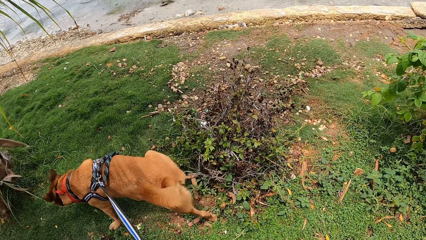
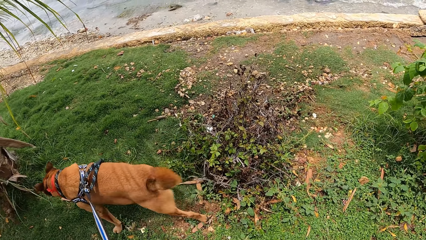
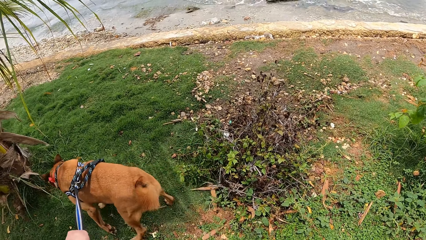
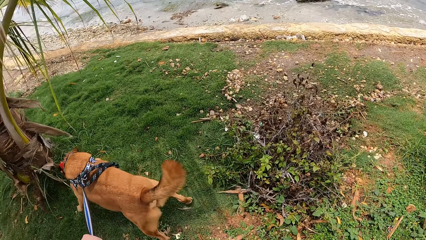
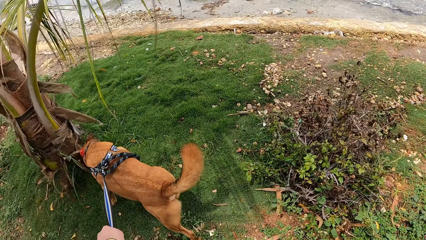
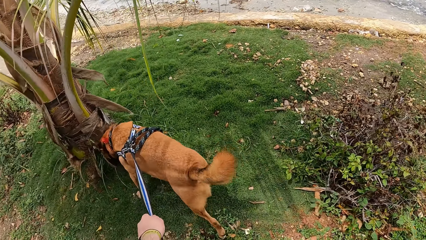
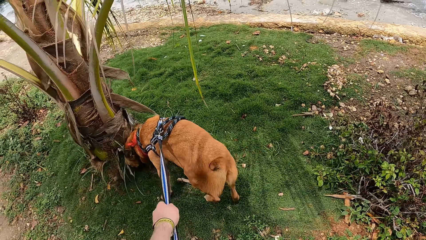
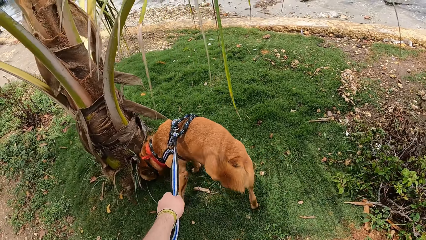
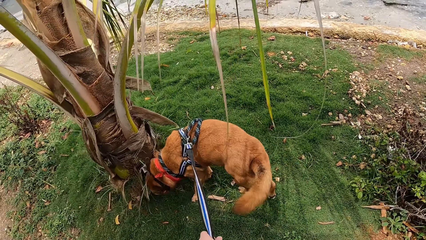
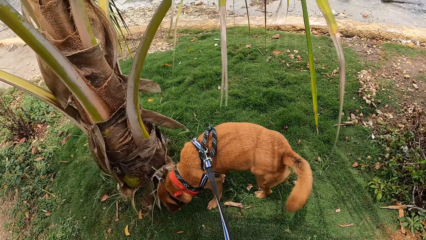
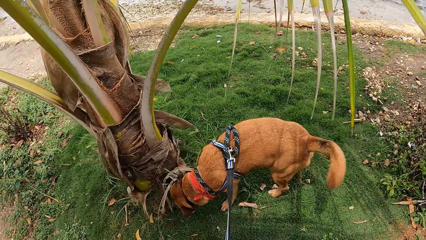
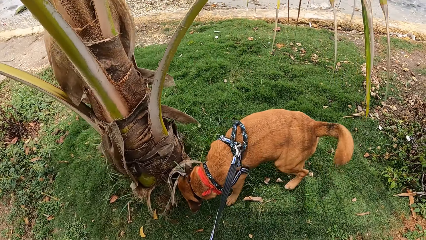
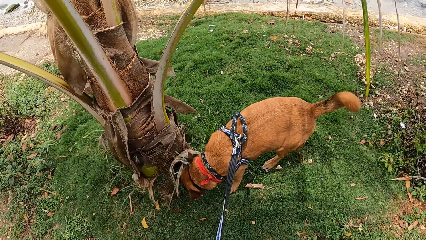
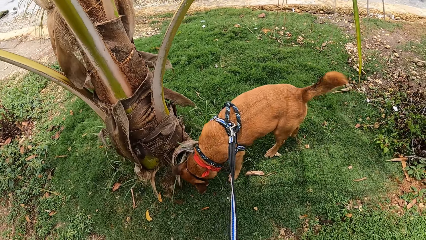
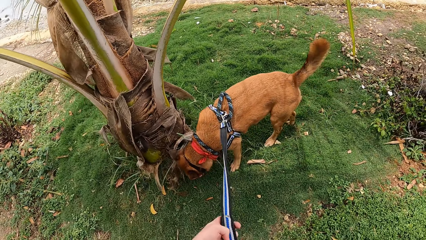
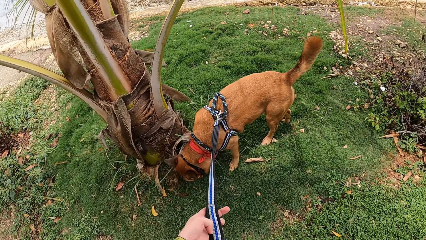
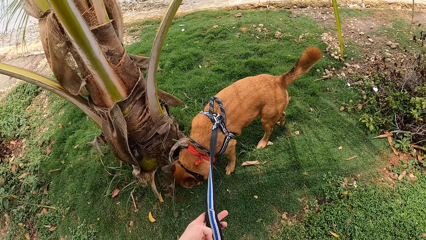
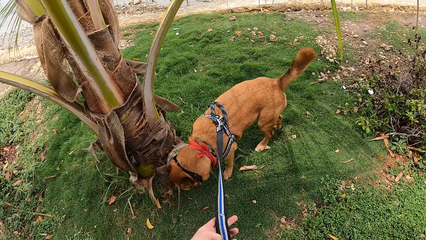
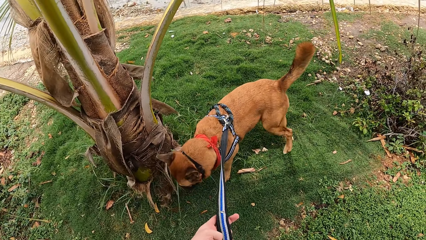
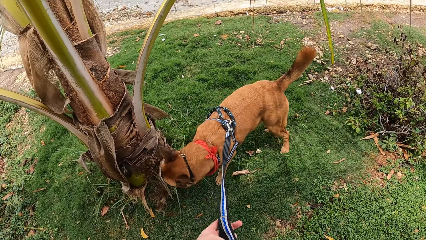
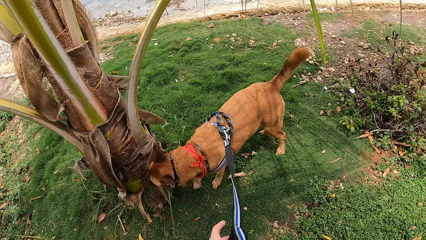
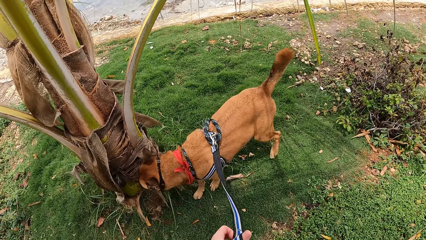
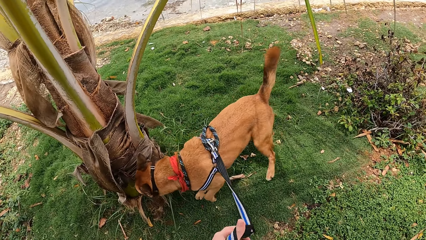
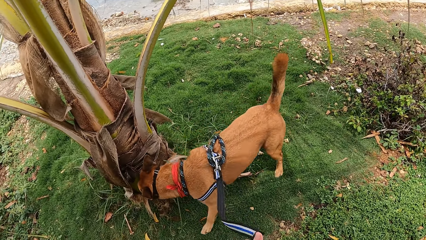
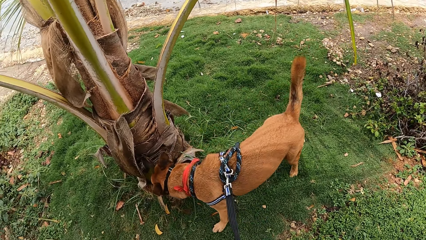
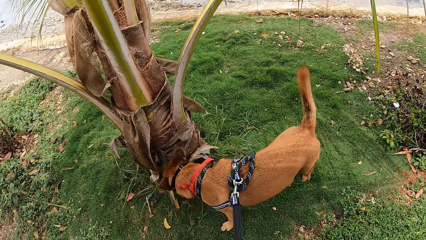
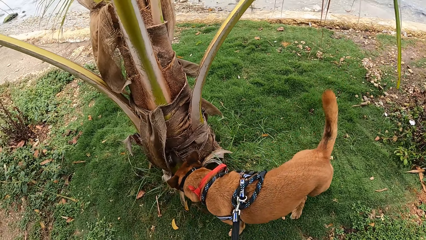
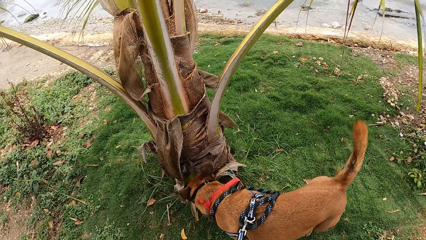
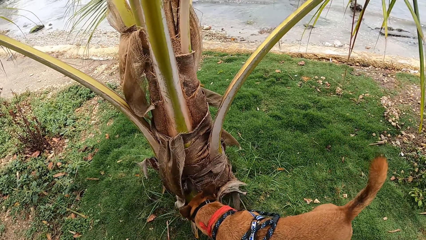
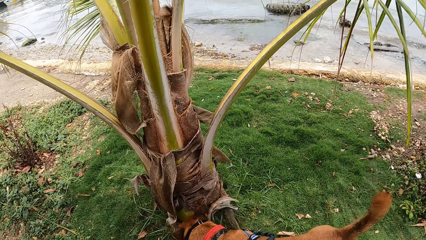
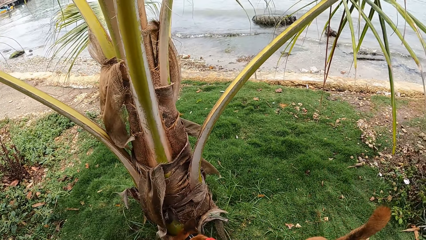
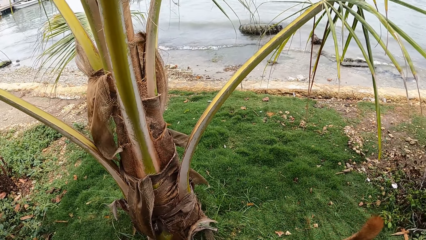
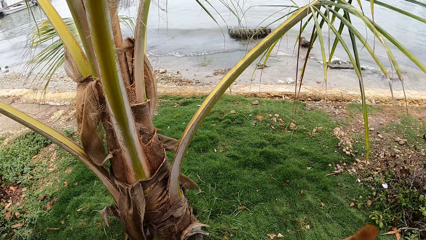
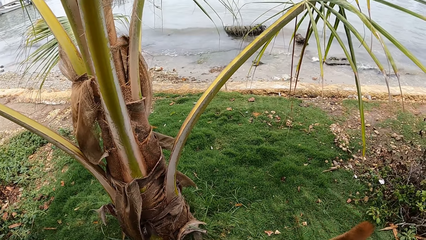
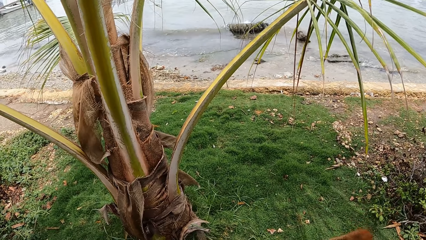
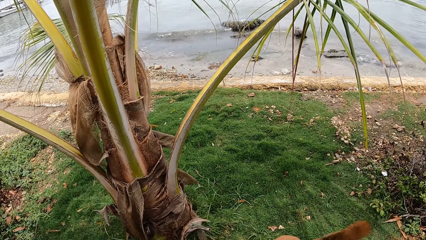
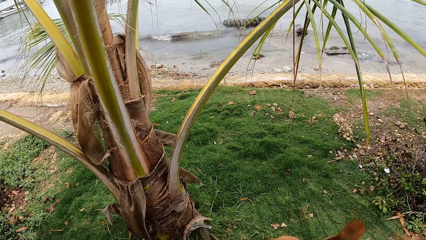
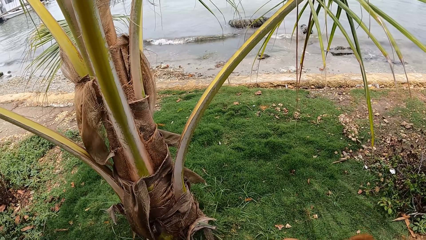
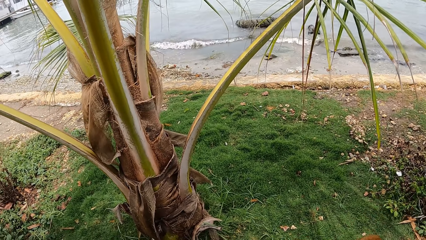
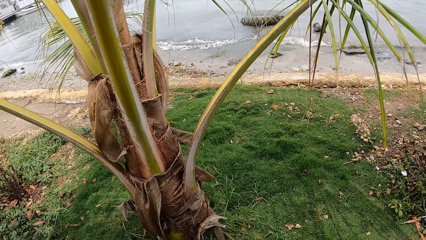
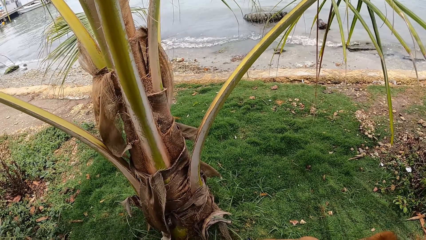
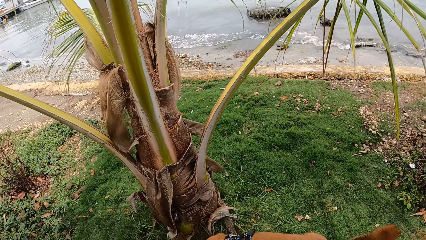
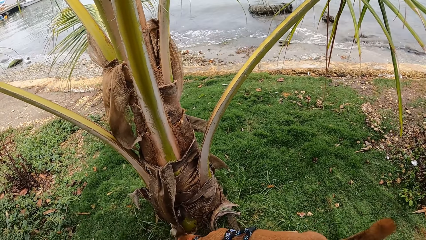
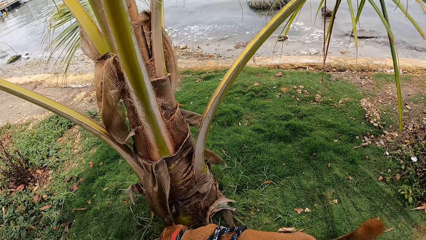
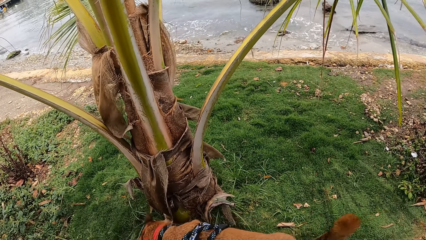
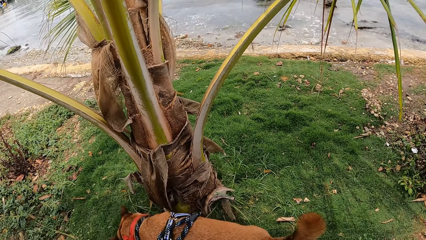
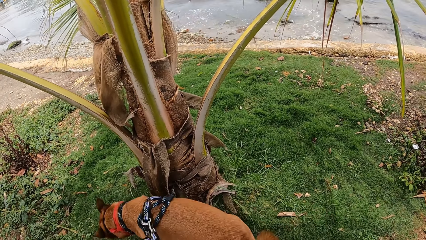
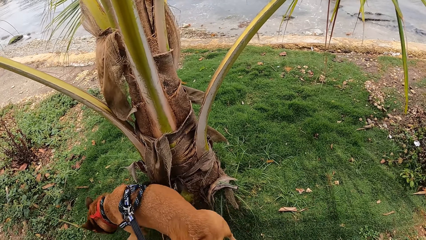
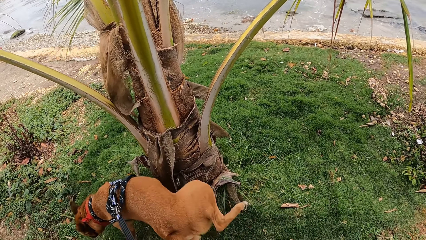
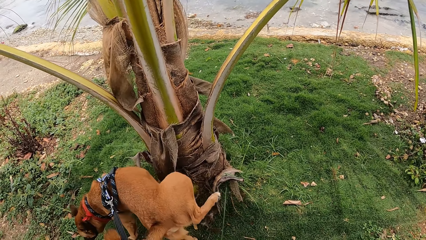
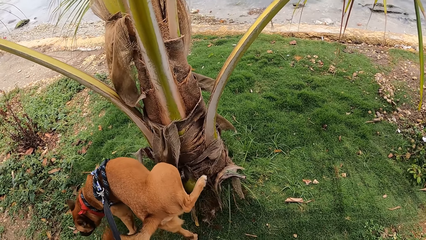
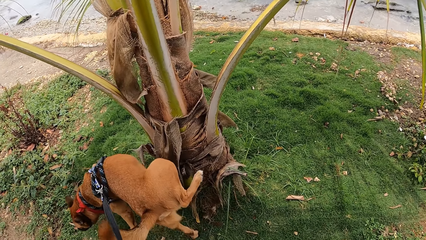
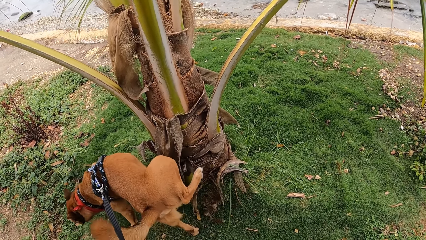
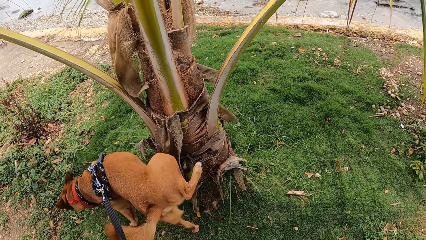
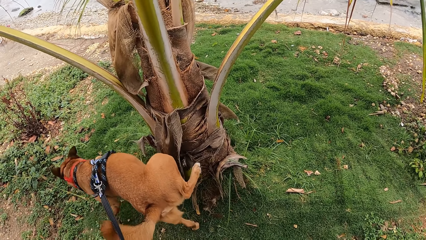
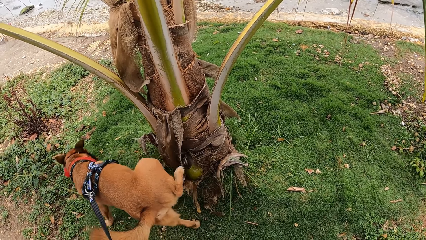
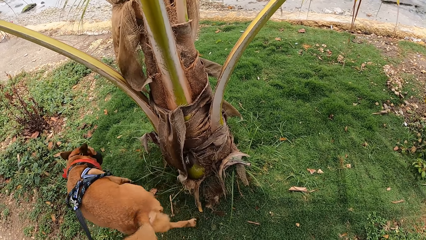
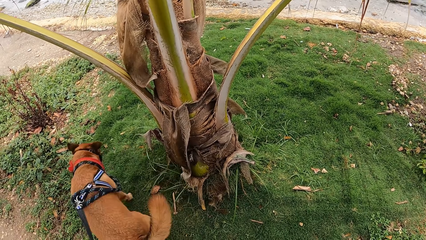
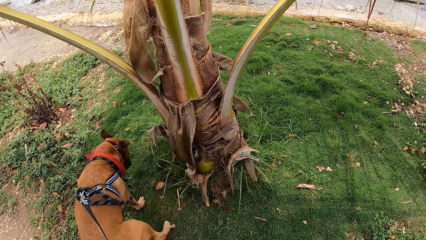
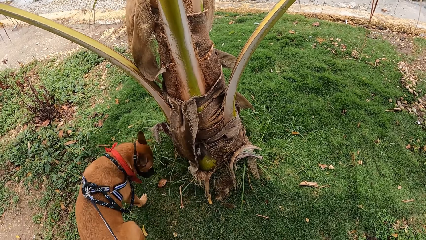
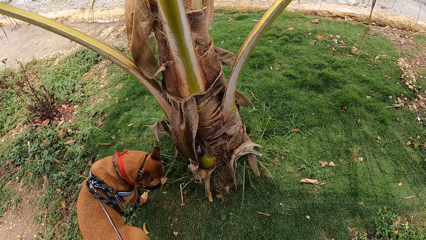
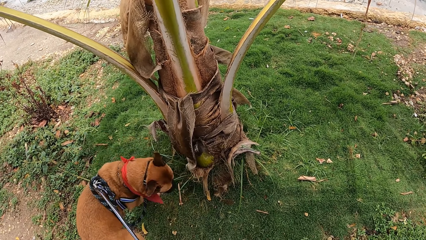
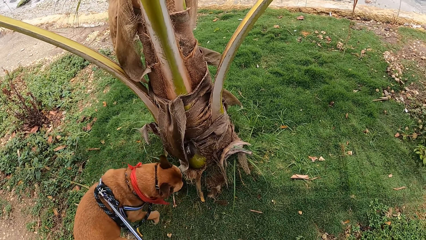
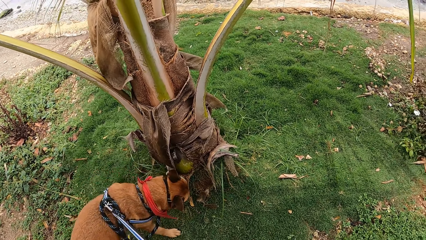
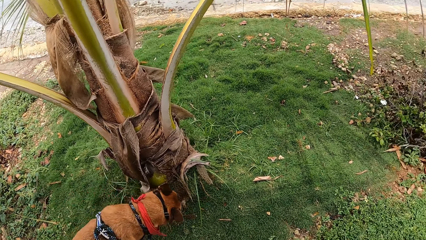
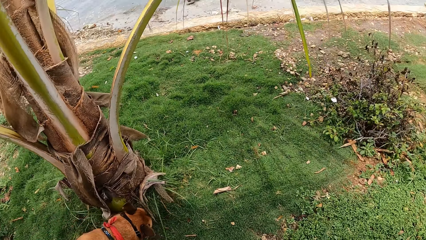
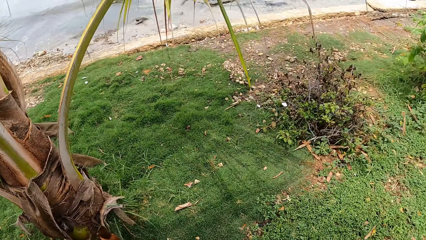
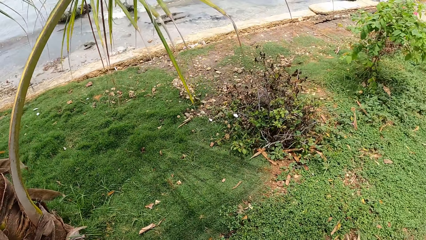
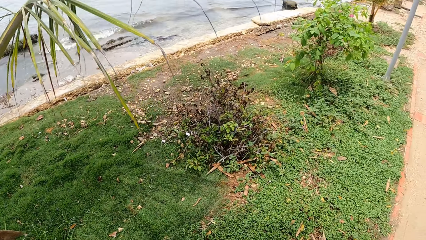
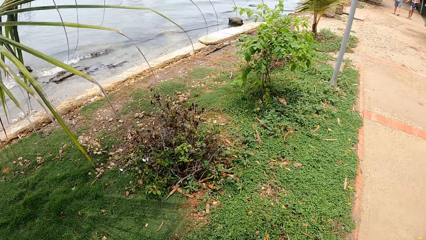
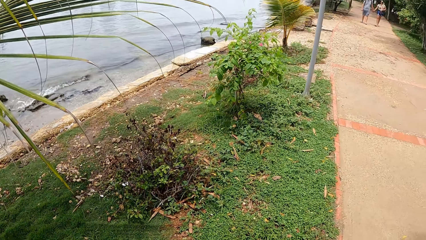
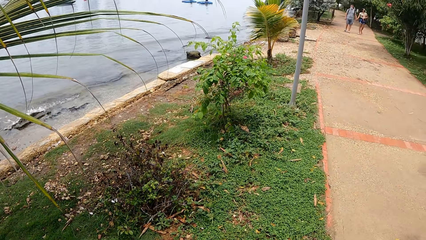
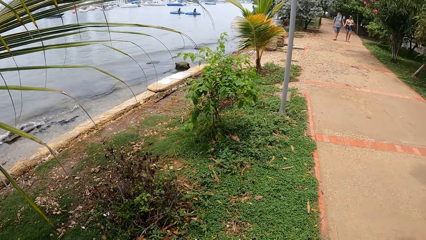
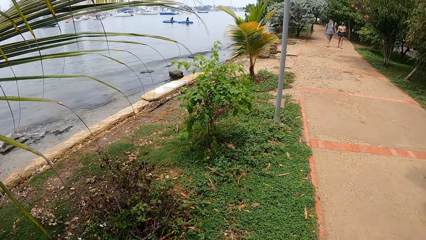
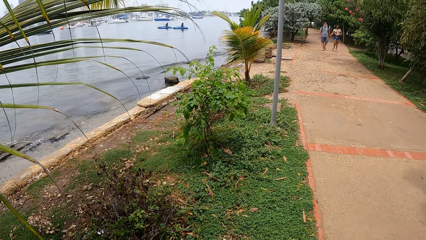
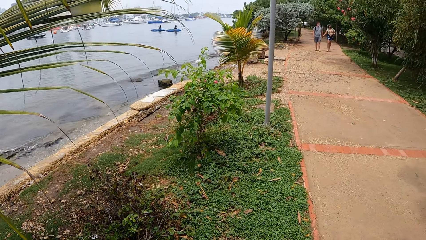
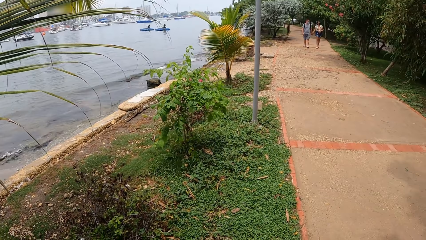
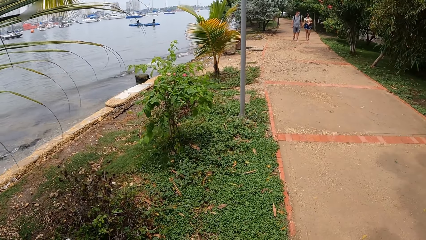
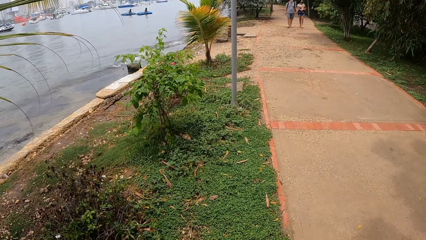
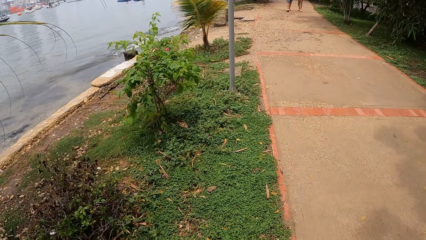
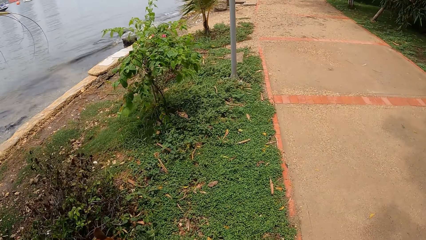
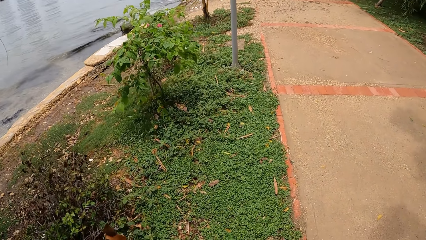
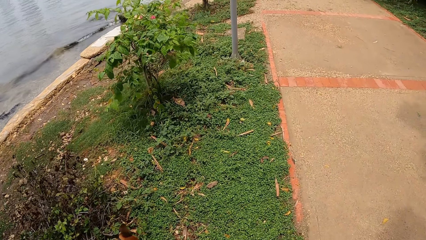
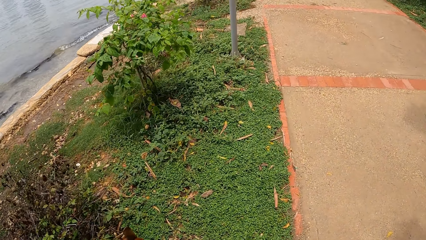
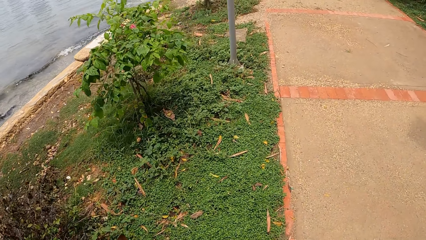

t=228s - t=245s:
The camera wearer pulls the dog chain. They walk on the pavement.
